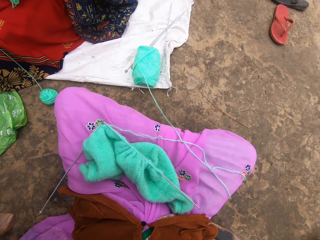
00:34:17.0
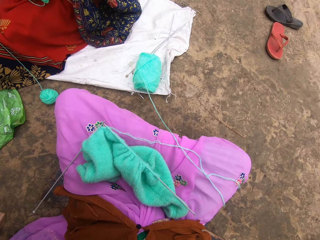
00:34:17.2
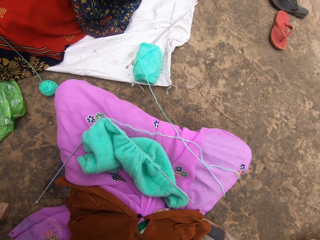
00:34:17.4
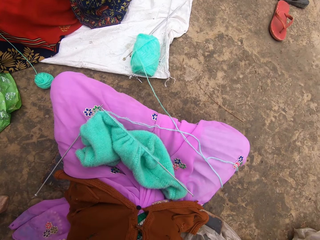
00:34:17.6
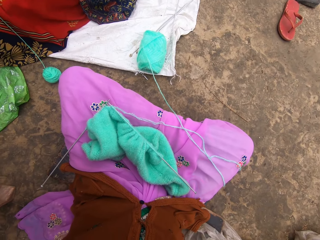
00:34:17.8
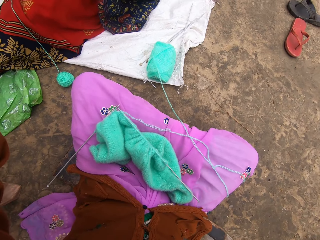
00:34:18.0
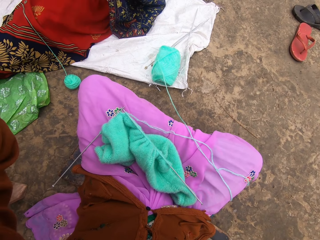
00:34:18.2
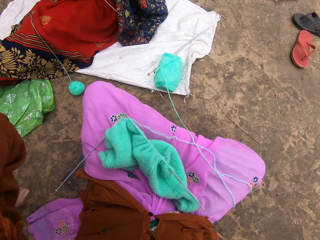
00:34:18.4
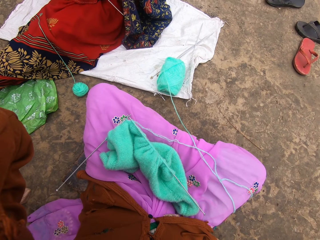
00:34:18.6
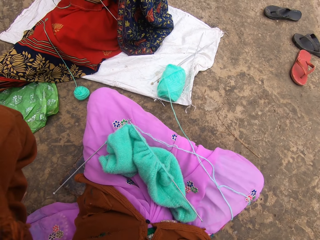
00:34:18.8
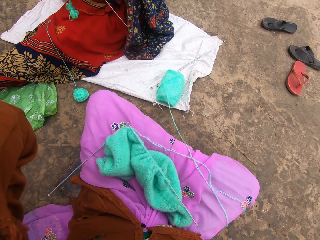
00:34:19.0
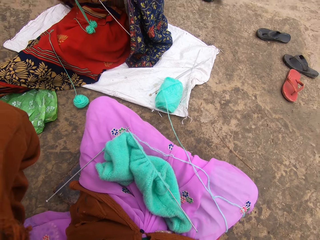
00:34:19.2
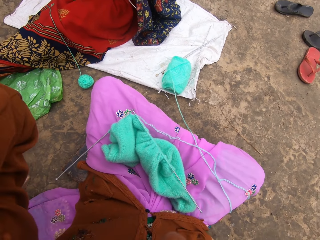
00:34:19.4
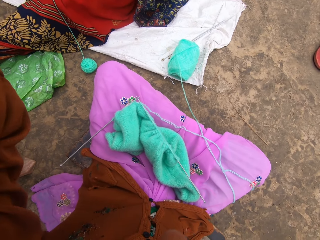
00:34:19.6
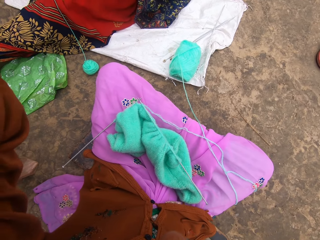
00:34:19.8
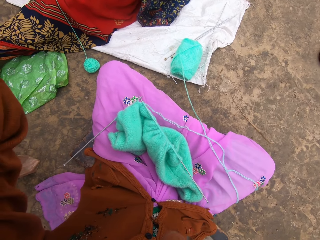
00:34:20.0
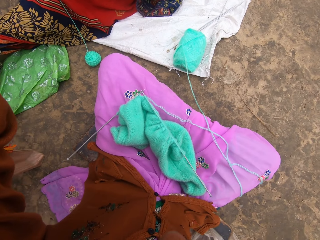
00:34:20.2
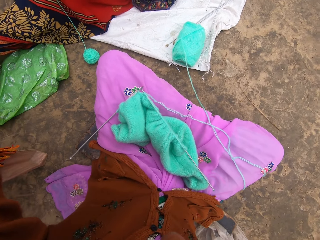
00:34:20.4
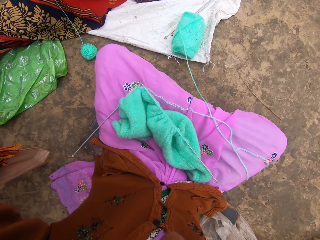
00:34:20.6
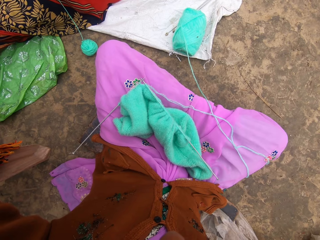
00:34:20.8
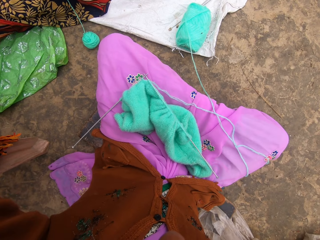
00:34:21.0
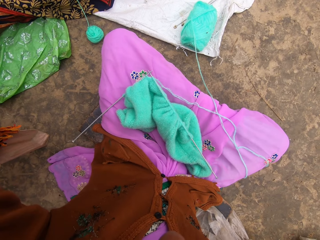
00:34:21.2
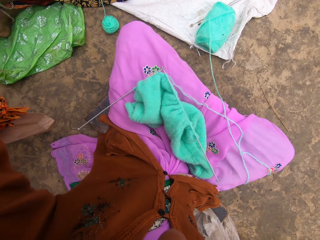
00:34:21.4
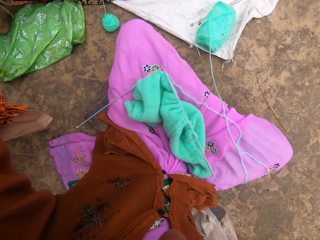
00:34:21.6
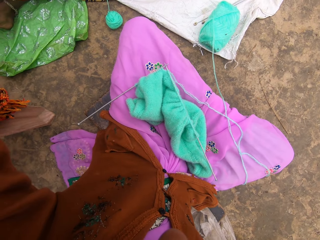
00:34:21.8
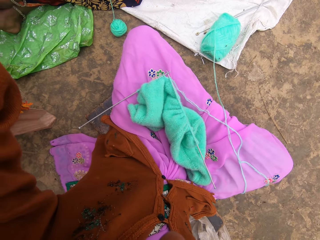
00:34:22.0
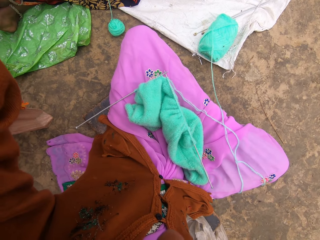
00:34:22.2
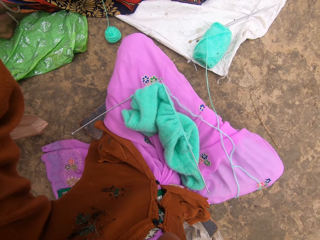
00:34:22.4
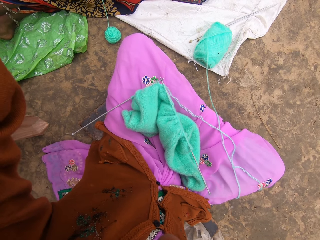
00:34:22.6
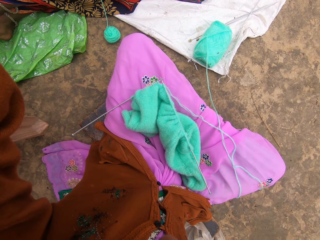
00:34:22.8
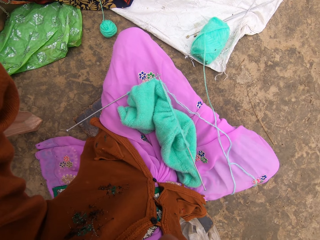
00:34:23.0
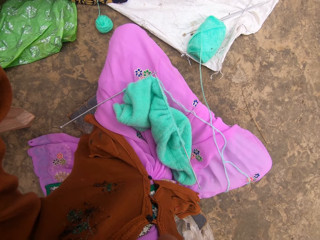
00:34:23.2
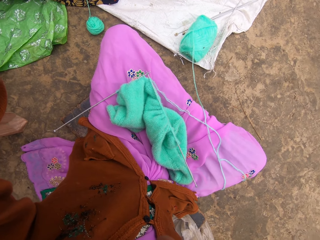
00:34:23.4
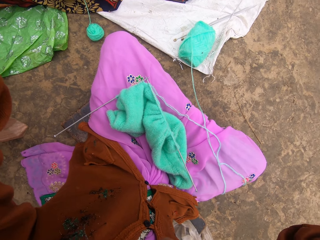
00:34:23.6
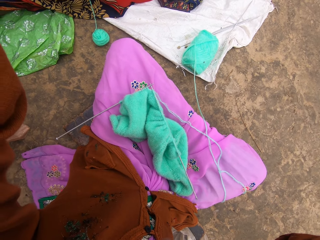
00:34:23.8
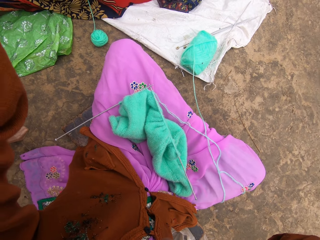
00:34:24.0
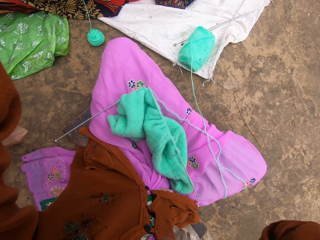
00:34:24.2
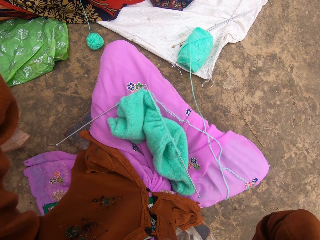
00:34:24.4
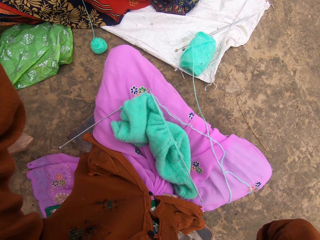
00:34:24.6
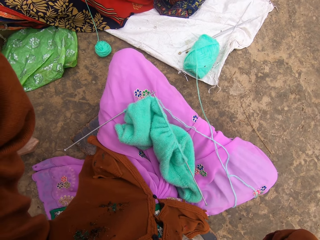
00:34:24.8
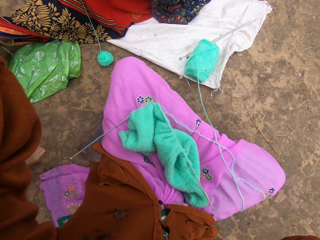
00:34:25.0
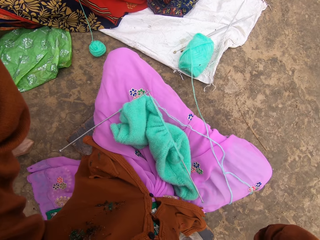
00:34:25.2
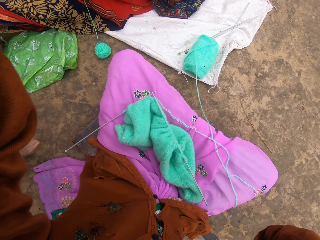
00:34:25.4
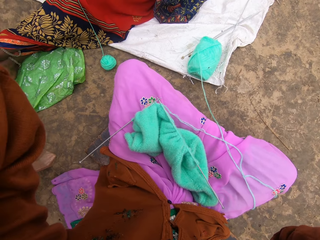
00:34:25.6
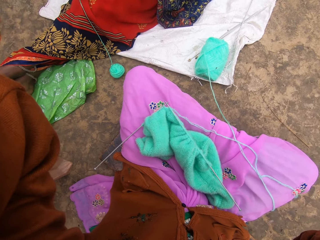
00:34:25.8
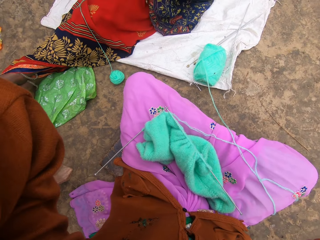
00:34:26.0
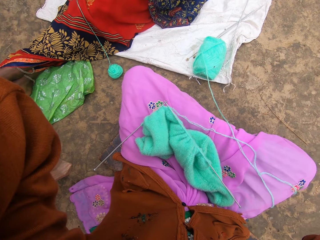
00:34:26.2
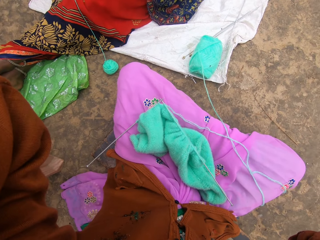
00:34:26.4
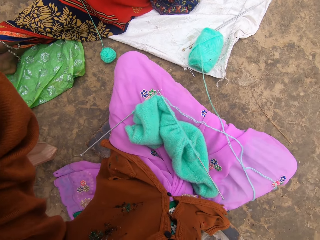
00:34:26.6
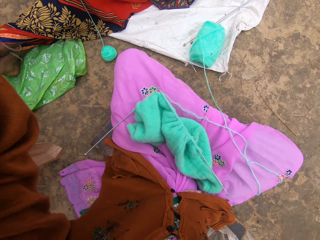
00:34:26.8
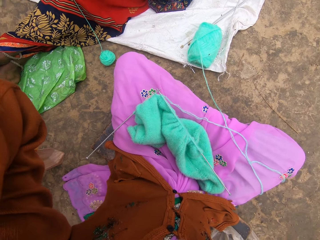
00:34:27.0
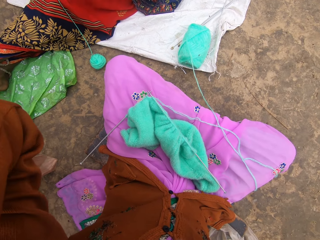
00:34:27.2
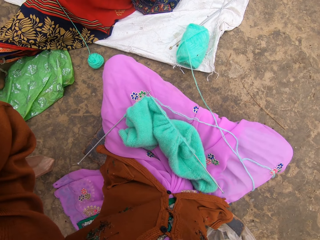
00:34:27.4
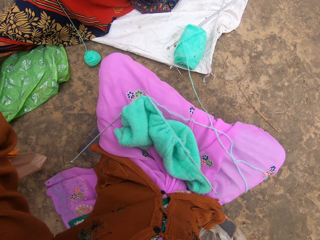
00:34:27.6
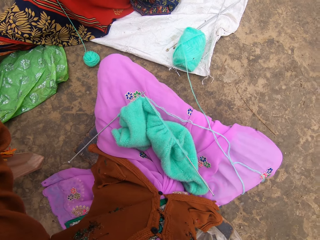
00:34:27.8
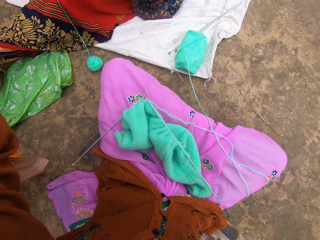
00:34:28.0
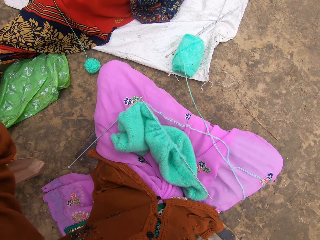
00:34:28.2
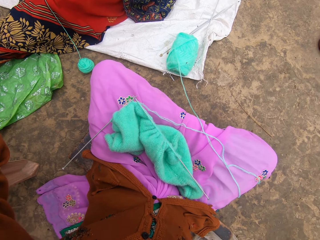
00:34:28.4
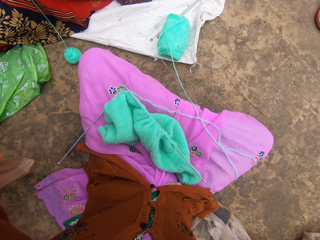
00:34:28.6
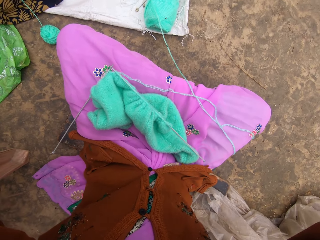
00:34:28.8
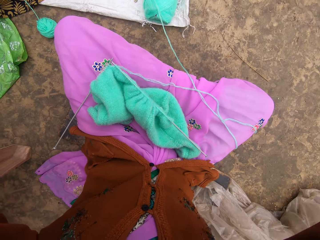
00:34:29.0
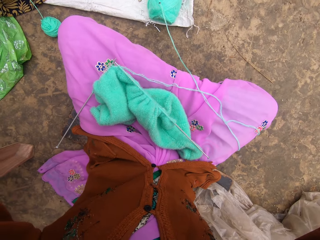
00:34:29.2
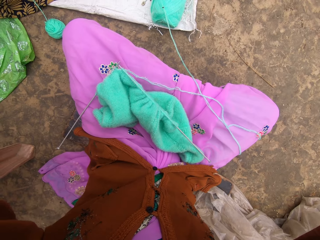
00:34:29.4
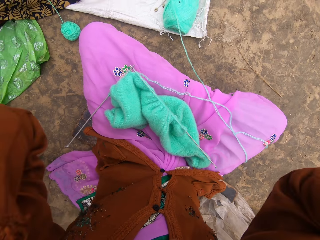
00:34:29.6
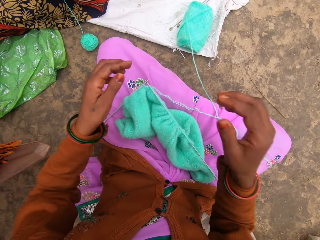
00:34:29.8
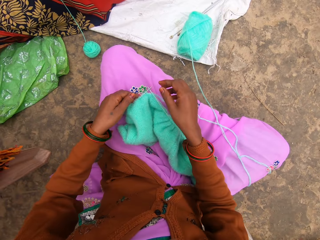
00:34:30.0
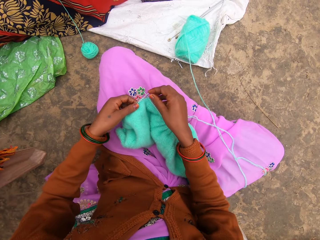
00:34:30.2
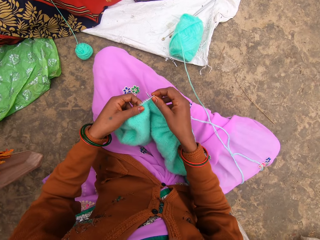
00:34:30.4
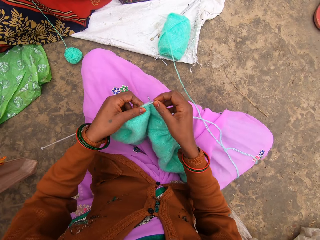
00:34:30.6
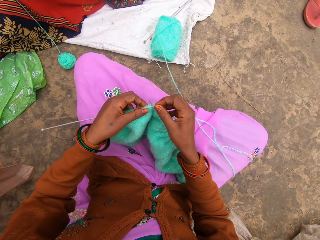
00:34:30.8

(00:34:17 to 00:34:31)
The camera wearer interacts with a woman.

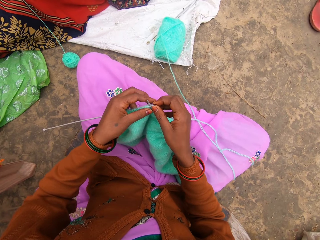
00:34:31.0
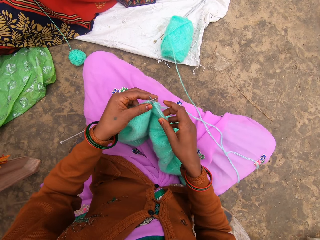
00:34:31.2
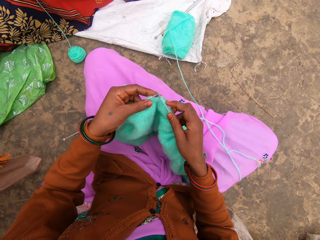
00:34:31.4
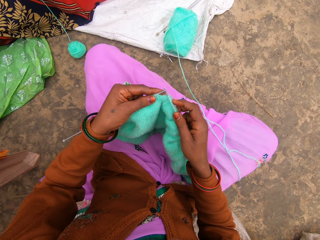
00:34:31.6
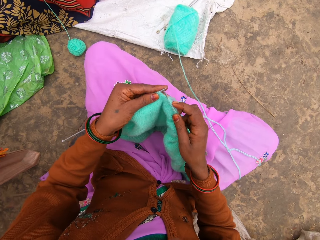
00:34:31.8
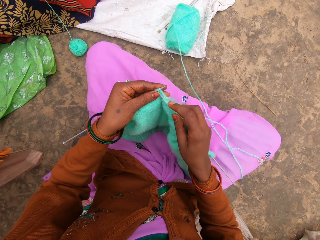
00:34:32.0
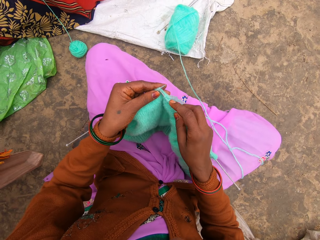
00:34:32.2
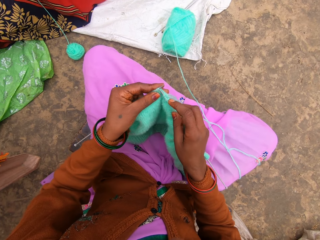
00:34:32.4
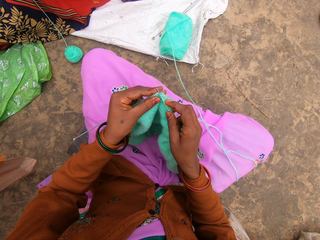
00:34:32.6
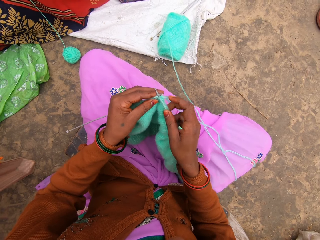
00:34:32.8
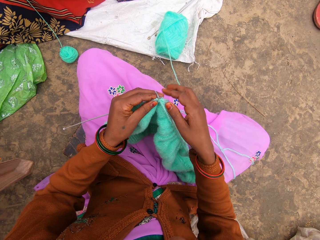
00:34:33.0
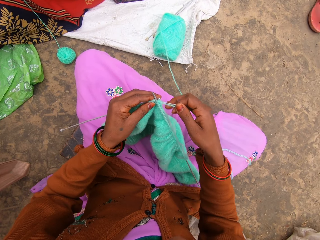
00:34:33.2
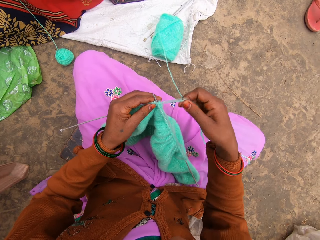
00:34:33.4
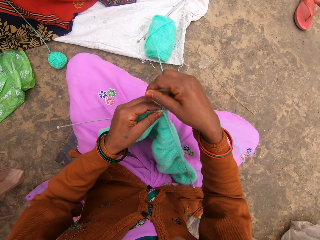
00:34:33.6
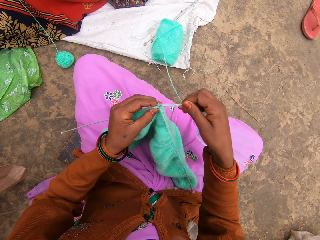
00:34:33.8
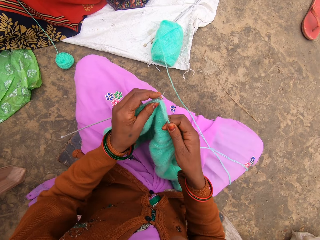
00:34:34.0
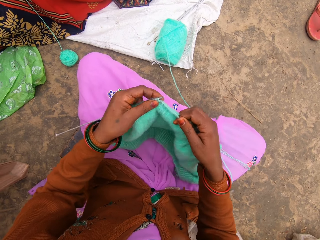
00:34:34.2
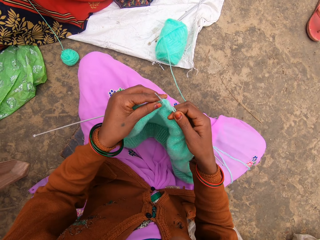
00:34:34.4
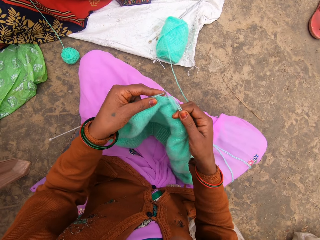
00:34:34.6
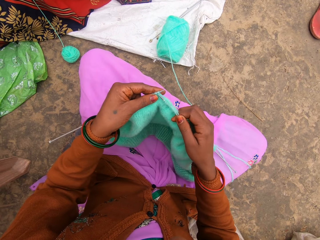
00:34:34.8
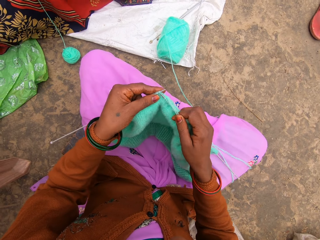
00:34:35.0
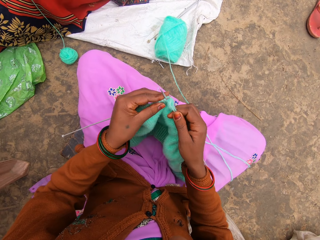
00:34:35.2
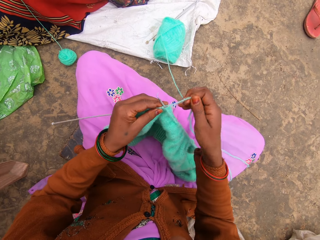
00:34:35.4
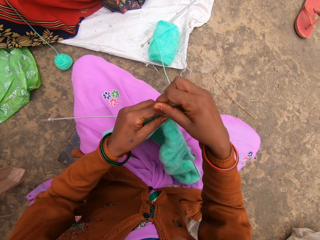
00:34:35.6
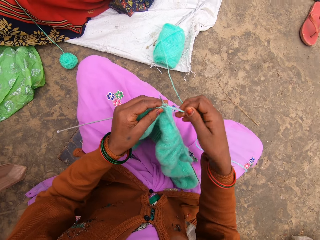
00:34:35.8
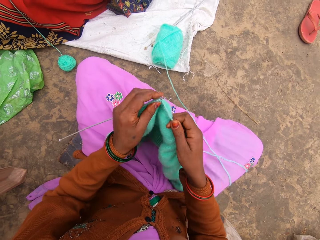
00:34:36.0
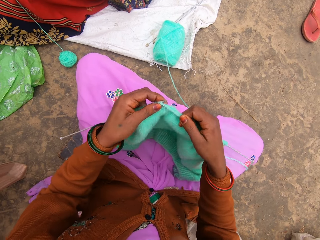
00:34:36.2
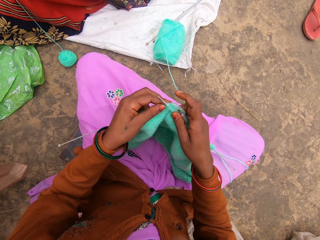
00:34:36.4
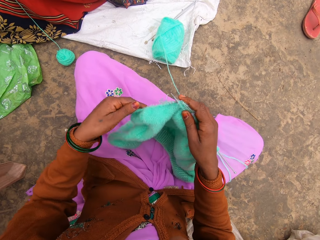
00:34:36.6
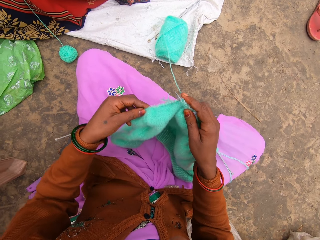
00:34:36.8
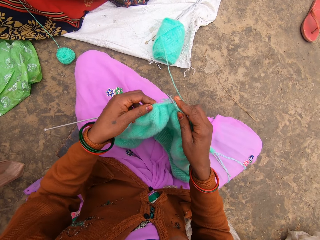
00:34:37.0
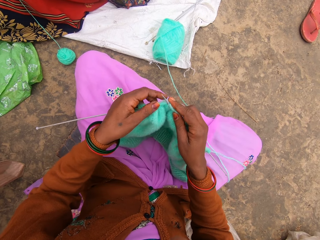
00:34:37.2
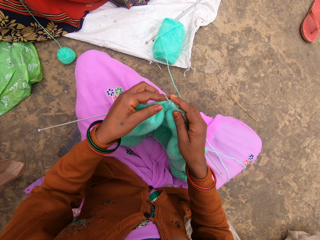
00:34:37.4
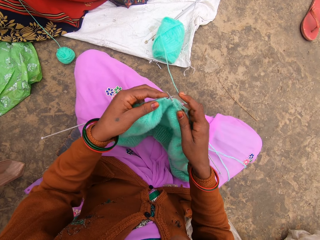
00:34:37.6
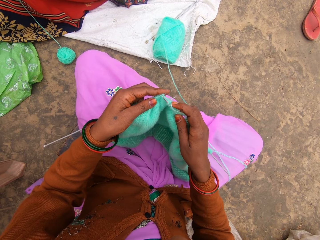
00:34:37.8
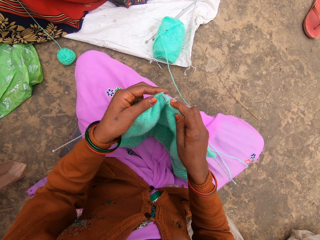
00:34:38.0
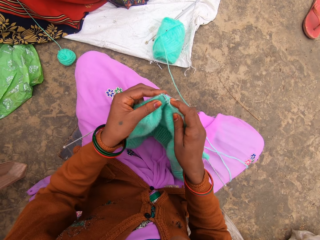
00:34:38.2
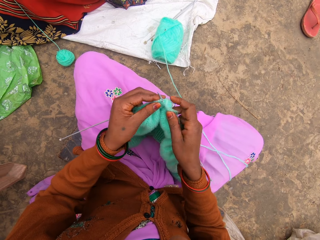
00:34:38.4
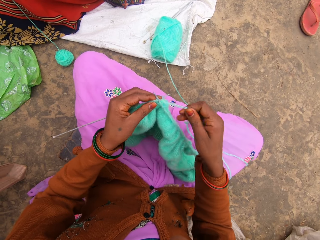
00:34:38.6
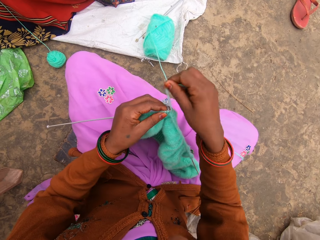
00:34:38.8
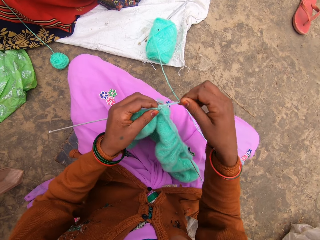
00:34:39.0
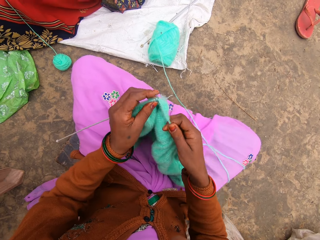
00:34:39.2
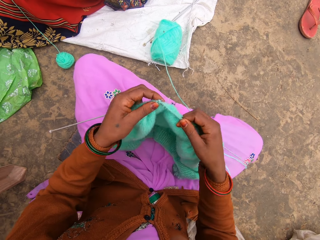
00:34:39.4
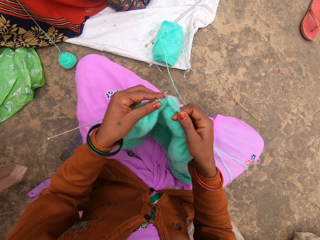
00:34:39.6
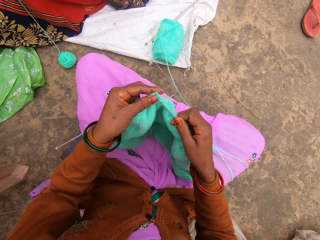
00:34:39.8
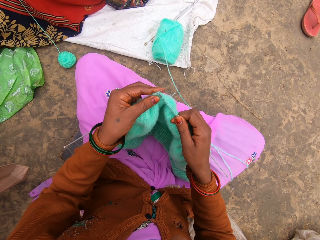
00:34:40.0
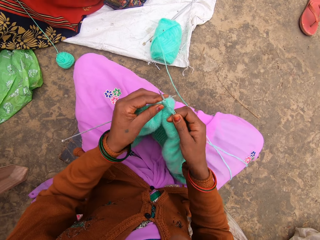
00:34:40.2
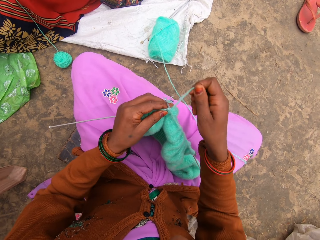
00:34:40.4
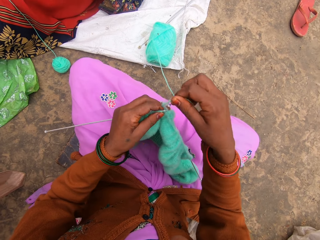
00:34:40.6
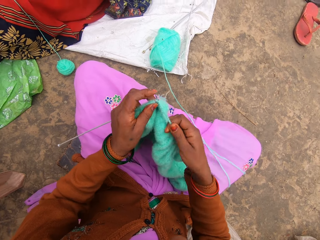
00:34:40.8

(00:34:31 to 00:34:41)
The camera wearer starts to knit.
